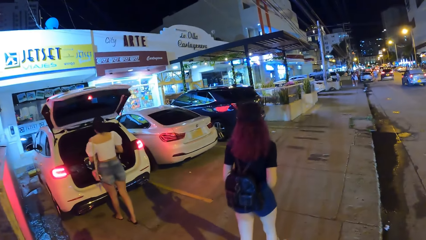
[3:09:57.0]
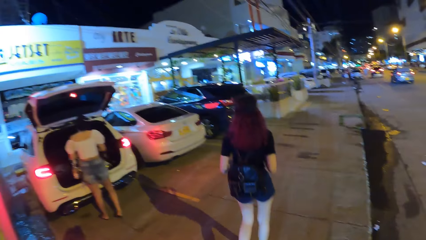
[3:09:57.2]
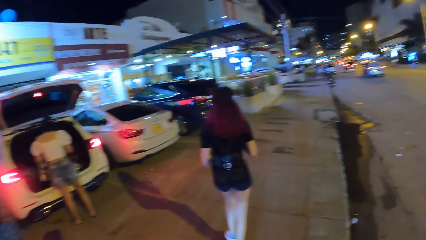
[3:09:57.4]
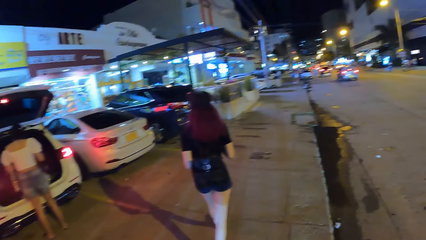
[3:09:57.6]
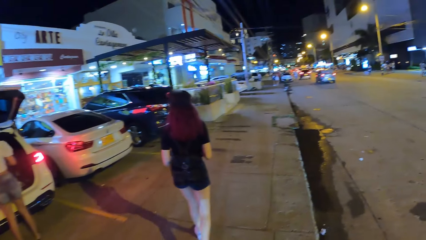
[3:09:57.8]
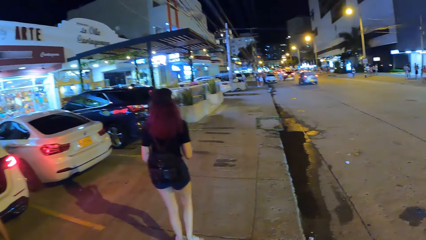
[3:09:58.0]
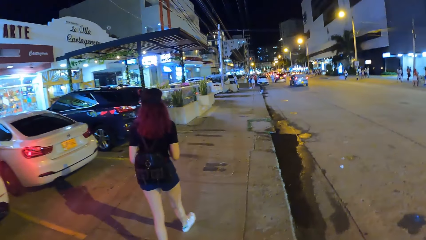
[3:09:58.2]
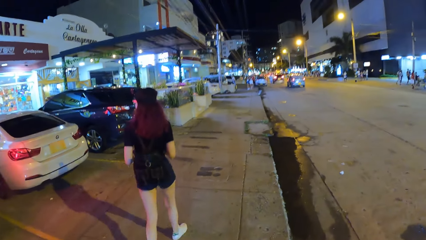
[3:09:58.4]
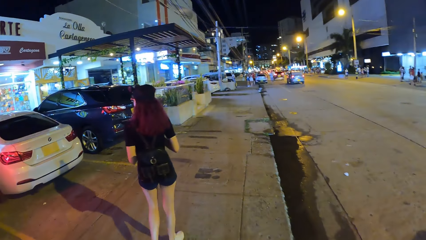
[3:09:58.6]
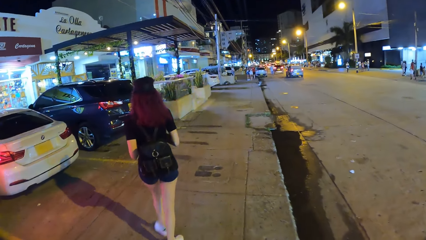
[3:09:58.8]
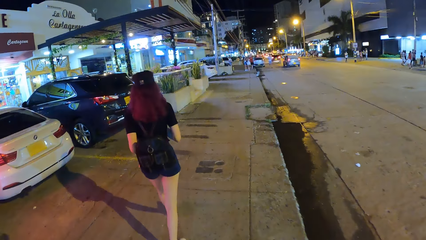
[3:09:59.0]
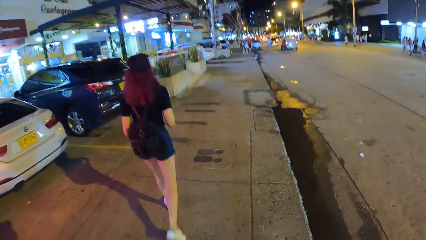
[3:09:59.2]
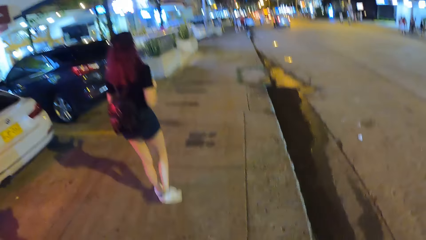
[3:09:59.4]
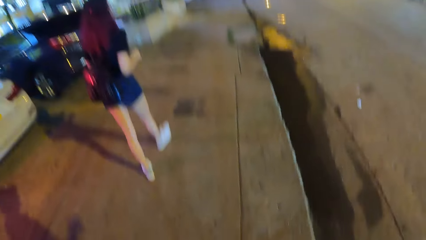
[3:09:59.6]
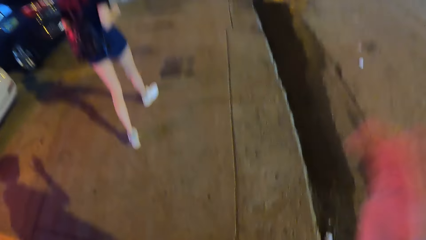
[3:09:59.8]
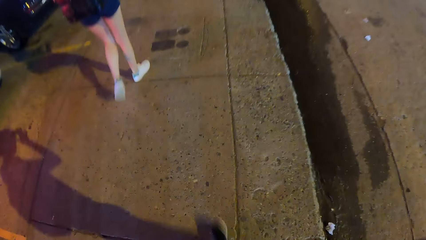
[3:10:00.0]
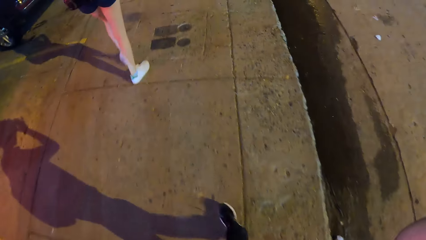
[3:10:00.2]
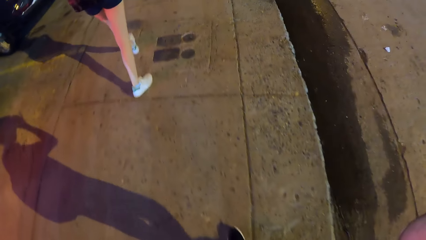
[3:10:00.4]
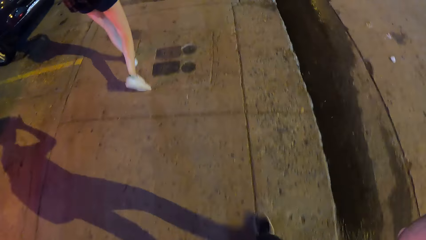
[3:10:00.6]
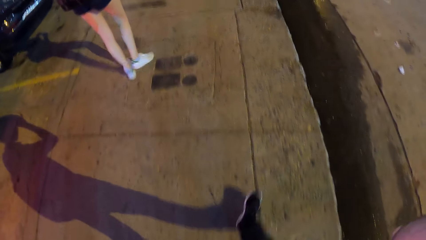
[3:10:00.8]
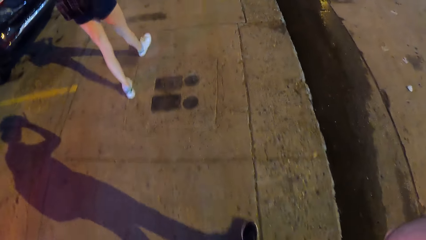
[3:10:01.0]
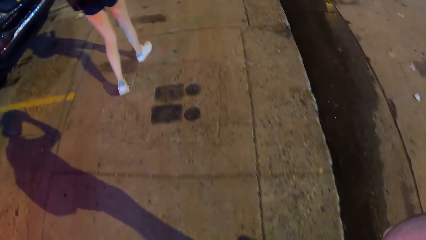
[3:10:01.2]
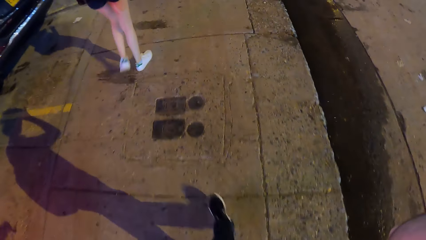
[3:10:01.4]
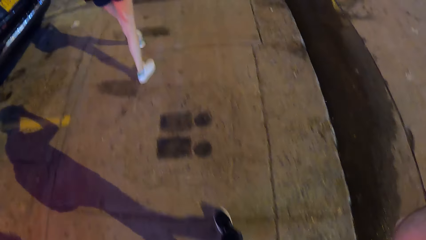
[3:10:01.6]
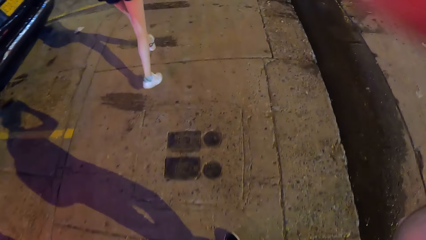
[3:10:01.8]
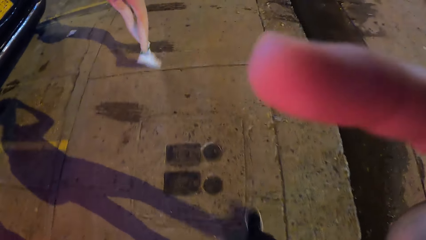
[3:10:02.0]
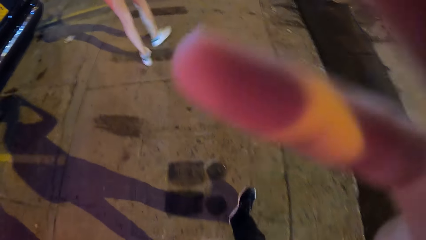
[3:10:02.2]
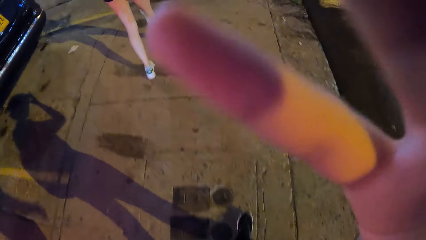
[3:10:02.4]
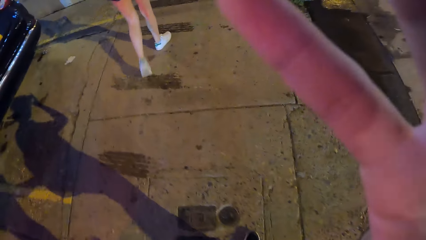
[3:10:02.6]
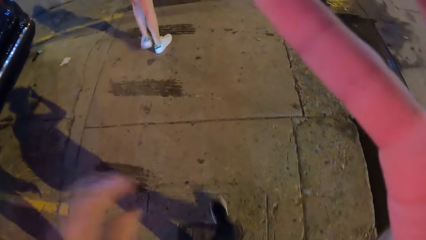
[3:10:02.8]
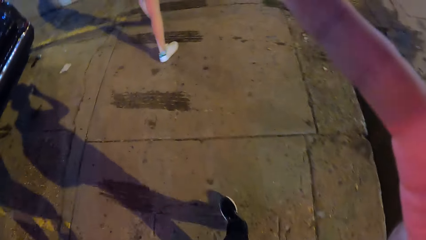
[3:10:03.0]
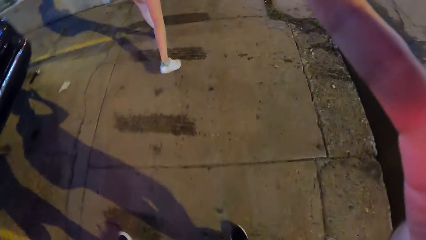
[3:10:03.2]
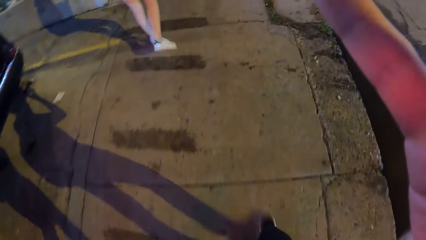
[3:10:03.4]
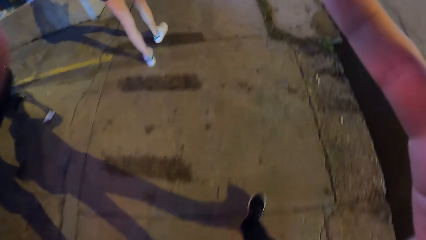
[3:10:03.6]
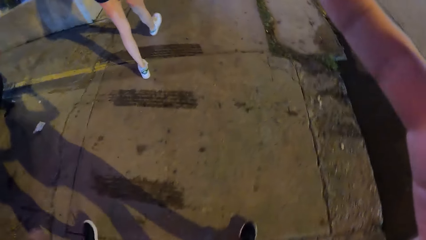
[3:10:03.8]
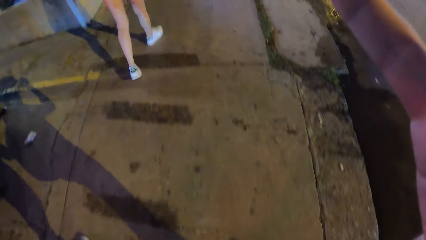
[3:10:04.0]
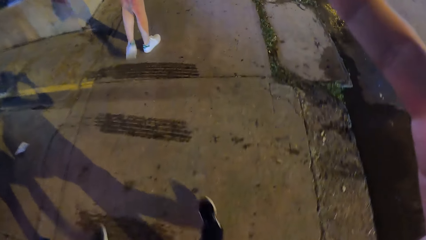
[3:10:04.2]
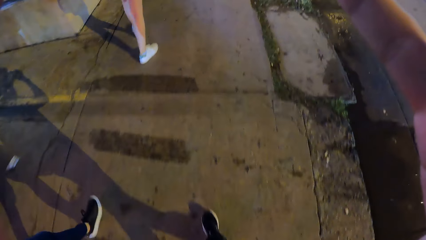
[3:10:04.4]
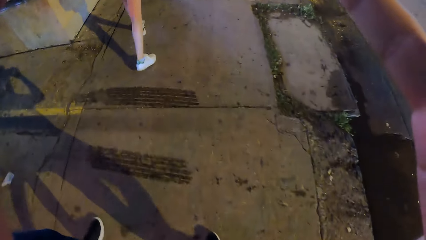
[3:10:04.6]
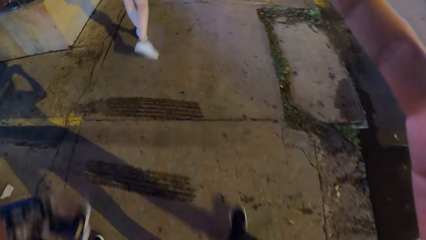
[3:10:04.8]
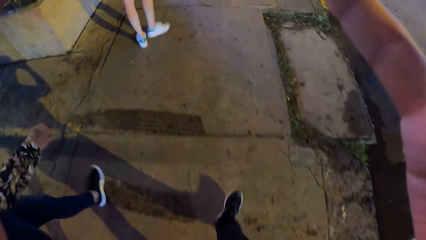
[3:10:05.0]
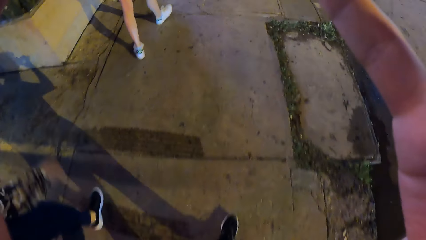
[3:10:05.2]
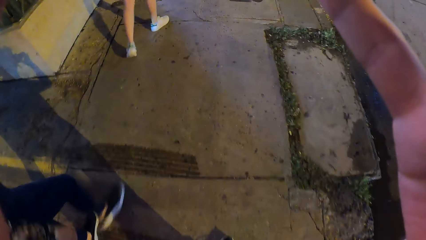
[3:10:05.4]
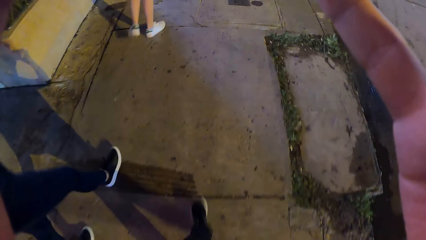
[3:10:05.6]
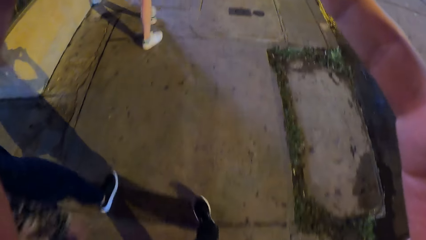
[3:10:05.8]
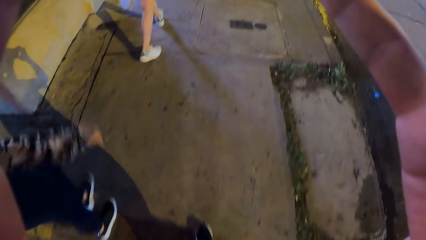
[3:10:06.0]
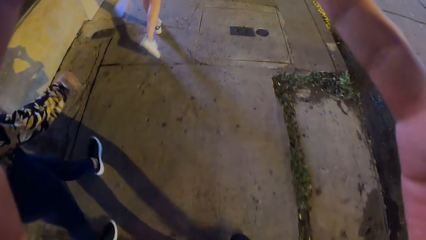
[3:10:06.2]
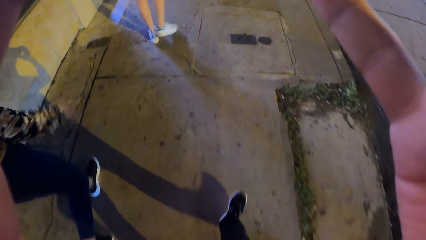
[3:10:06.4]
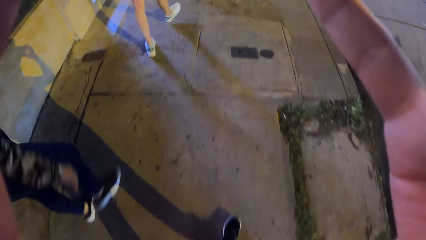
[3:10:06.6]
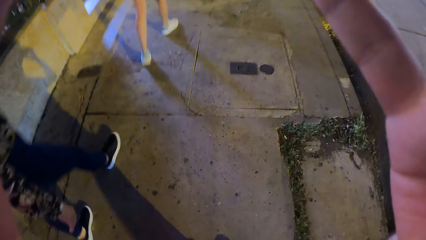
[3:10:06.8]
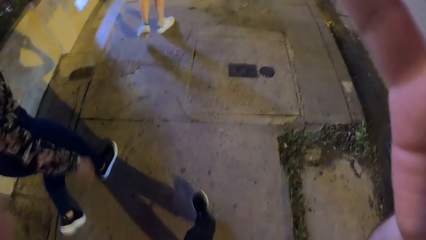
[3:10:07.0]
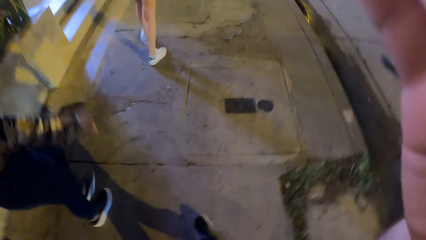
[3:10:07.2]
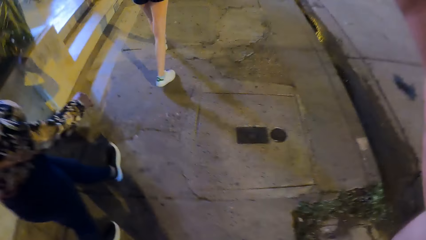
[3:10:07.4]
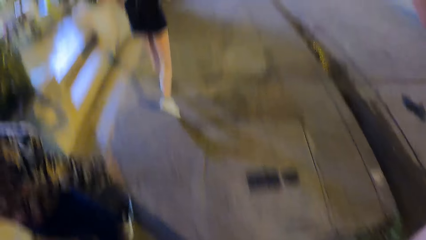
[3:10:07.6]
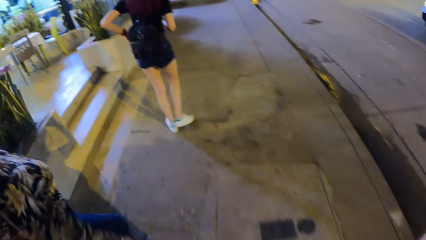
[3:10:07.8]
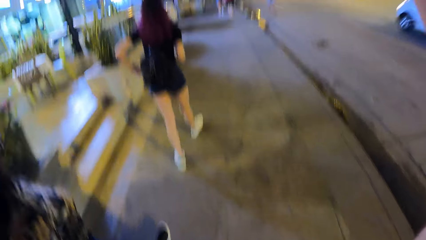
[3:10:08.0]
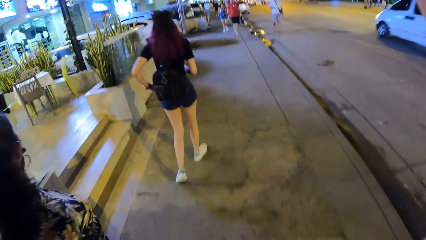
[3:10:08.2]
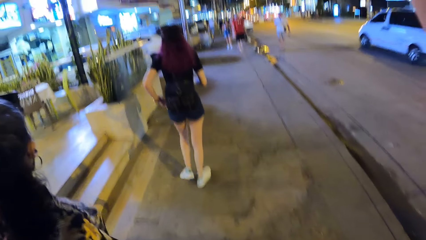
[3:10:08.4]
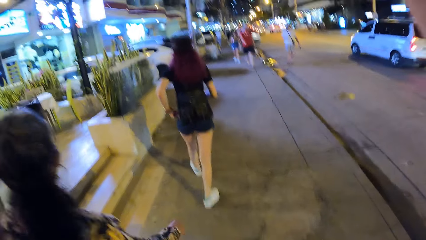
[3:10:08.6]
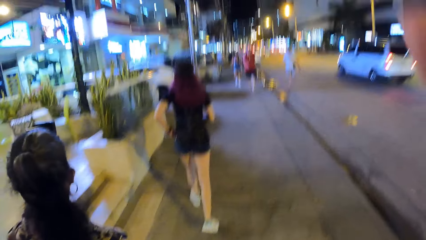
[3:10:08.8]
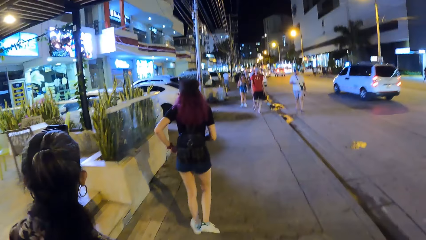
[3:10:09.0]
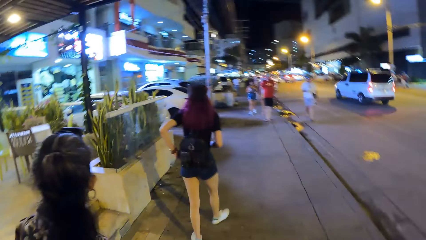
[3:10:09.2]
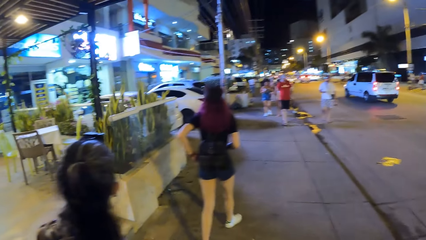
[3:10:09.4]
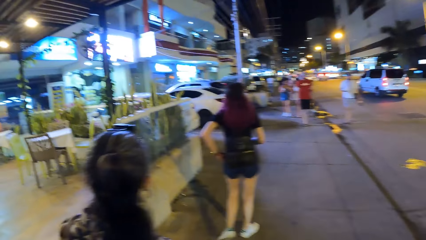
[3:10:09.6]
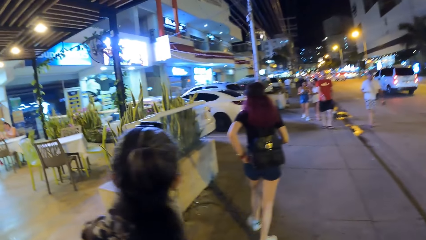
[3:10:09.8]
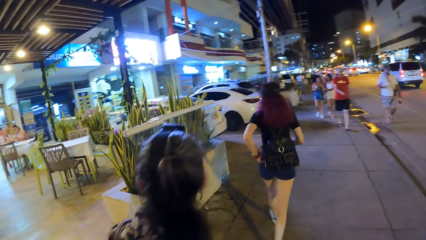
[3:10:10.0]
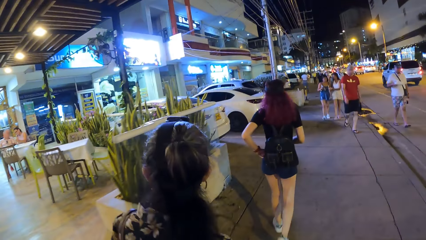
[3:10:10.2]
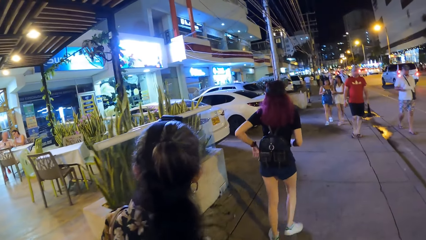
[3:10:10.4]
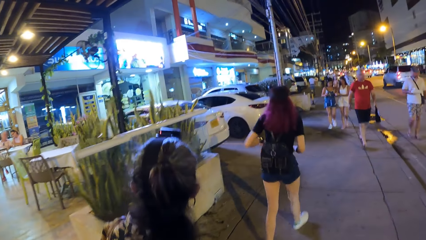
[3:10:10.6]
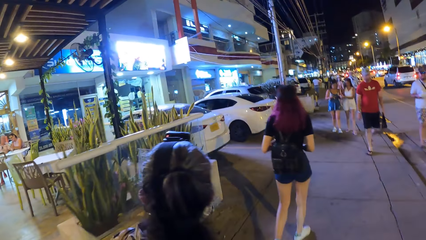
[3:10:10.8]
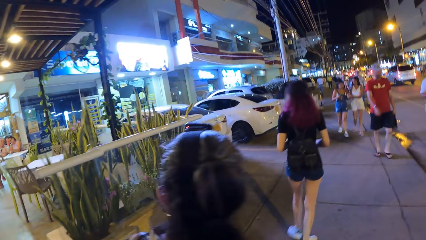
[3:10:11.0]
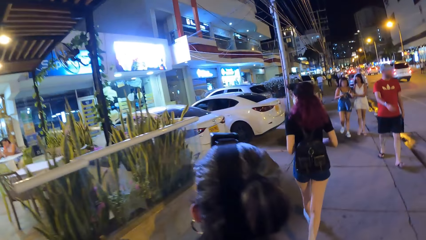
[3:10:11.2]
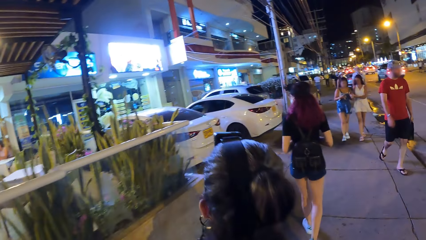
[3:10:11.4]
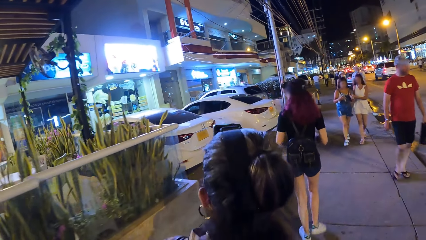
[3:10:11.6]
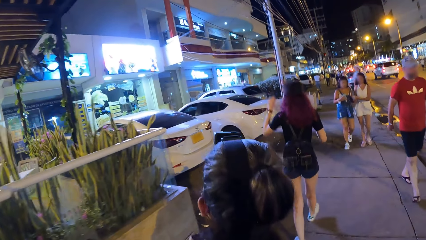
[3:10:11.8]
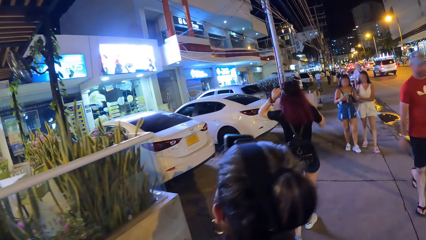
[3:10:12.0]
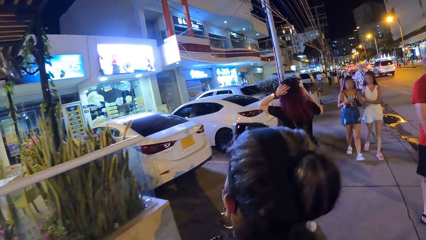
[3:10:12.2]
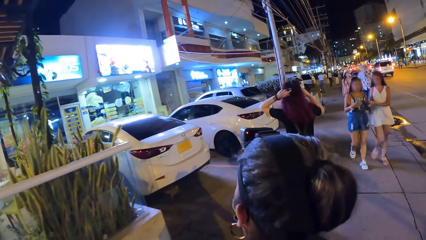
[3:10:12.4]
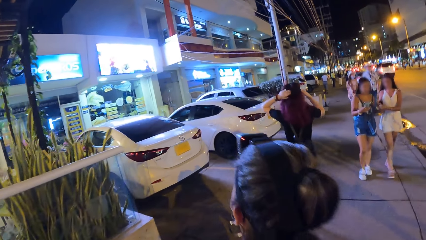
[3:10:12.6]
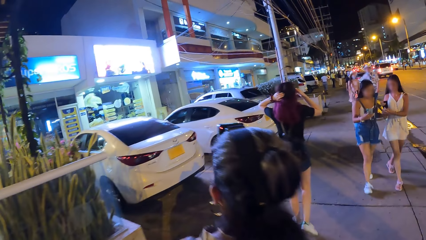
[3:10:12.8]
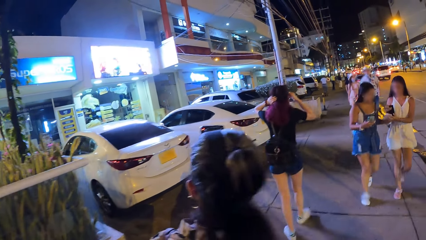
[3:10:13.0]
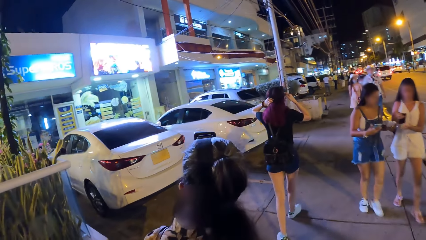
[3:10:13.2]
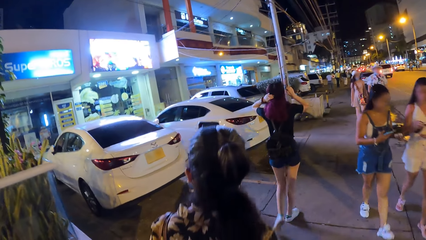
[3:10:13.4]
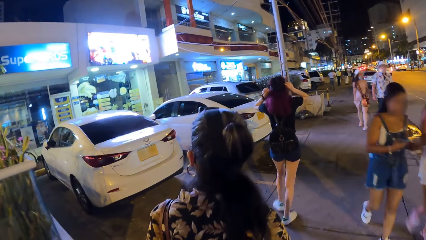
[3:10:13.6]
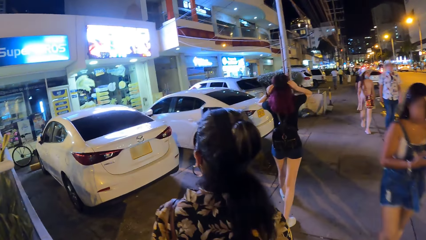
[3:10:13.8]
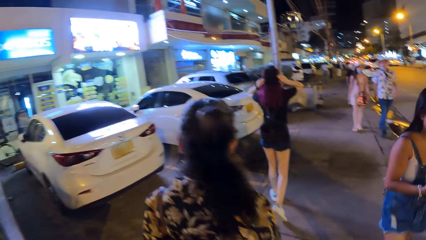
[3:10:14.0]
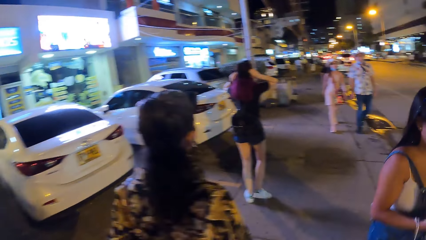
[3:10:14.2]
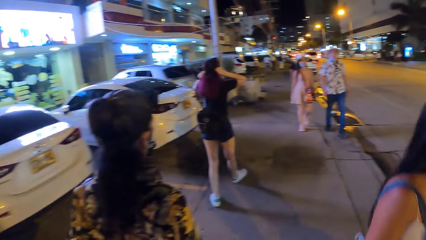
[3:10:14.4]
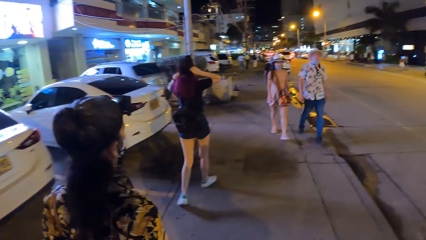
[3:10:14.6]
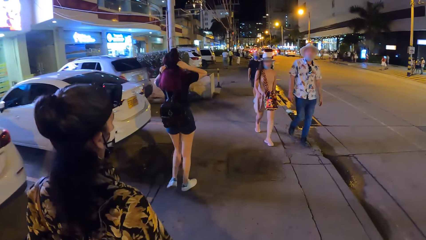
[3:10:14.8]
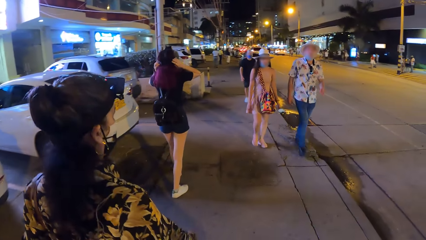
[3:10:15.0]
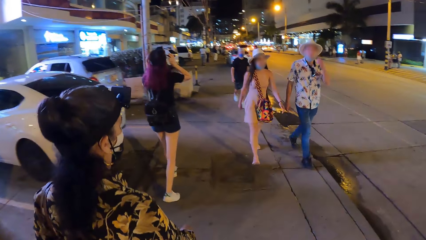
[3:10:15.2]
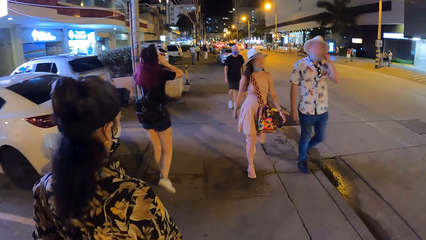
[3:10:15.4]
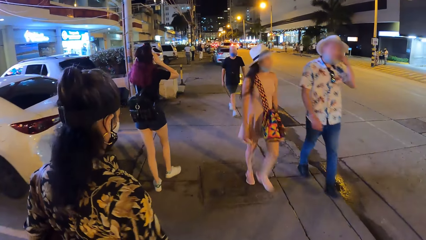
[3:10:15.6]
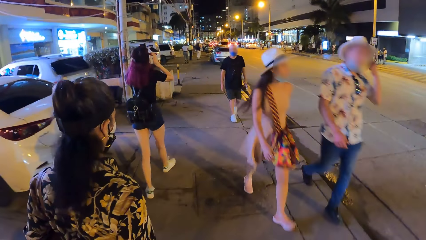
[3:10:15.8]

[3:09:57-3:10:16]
The camera wearer adjusts the camera on her head with her right hand. She walks on the streets. The woman walks past her. Another woman adjusts a backpack on her back with her left hand. The other woman adjusts the head strap camera mount on her head with both hands.
